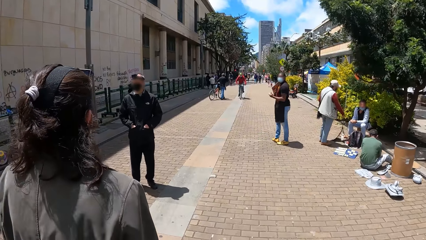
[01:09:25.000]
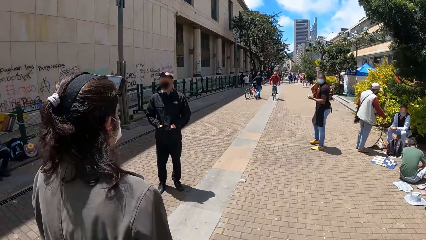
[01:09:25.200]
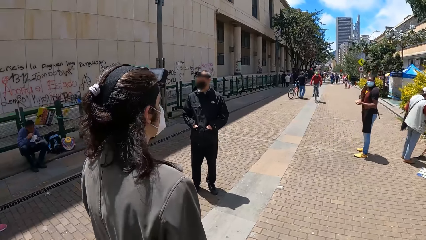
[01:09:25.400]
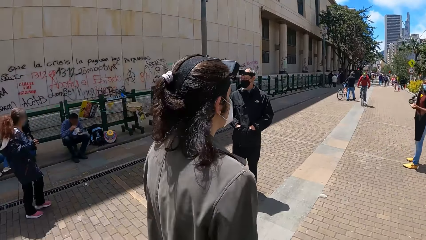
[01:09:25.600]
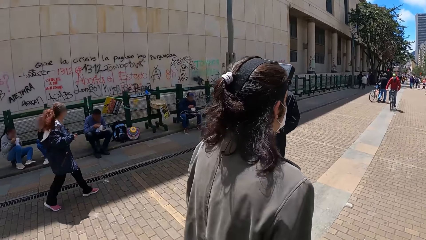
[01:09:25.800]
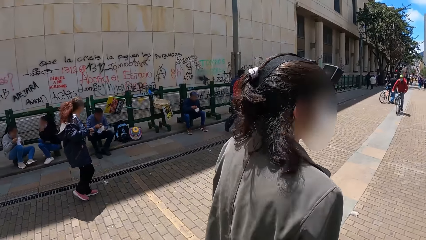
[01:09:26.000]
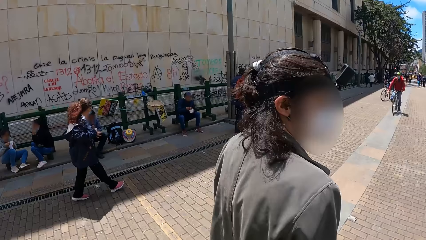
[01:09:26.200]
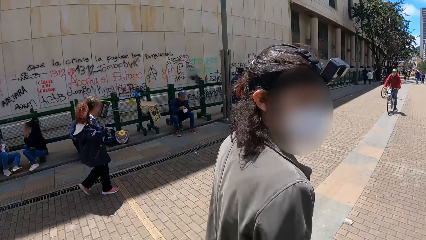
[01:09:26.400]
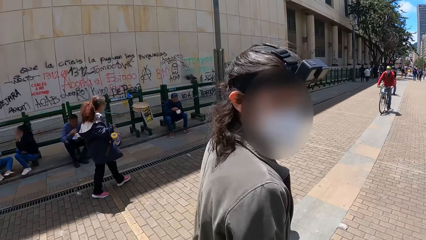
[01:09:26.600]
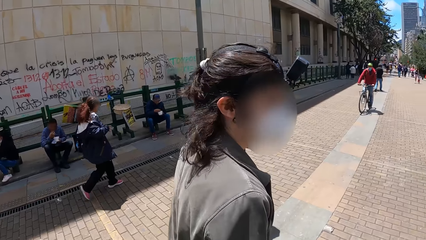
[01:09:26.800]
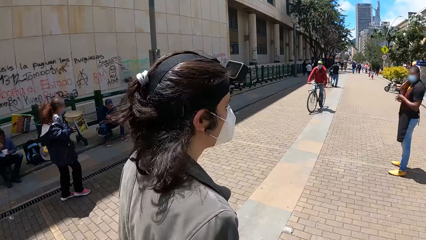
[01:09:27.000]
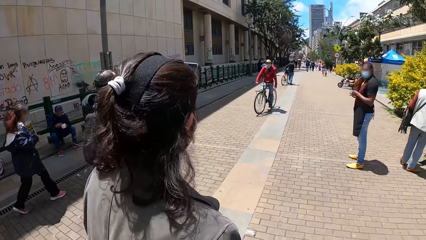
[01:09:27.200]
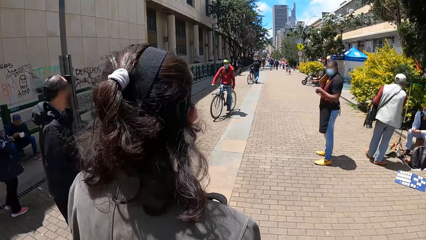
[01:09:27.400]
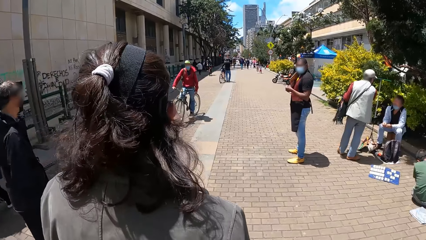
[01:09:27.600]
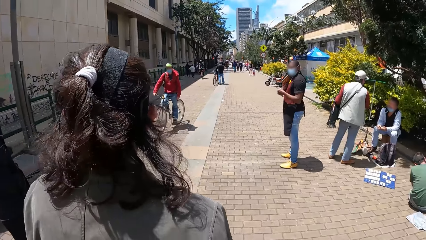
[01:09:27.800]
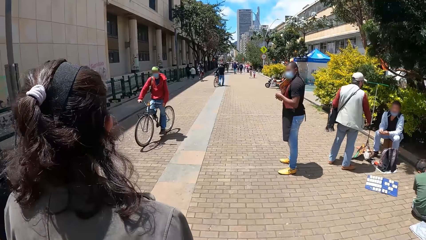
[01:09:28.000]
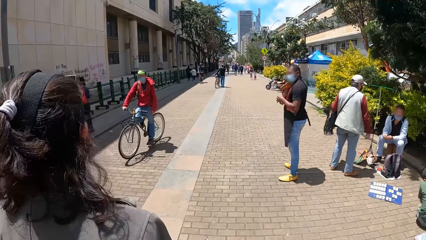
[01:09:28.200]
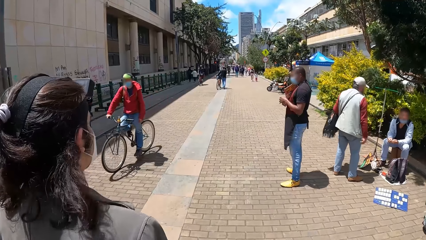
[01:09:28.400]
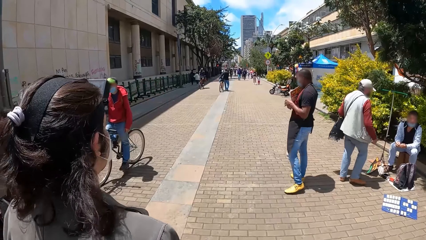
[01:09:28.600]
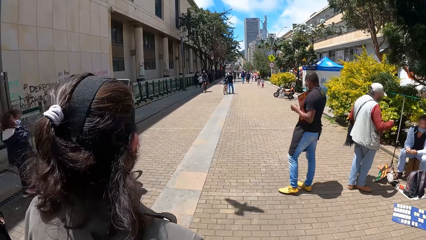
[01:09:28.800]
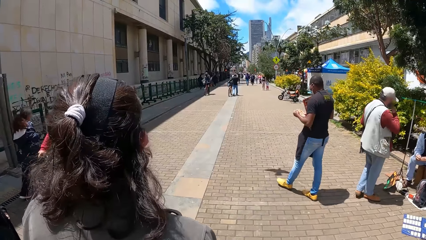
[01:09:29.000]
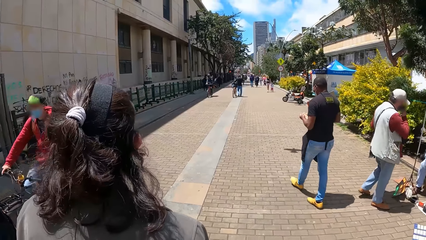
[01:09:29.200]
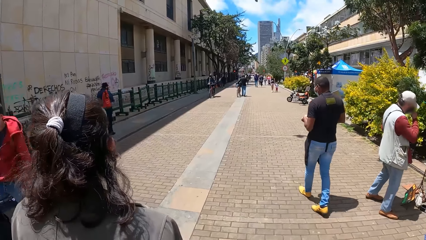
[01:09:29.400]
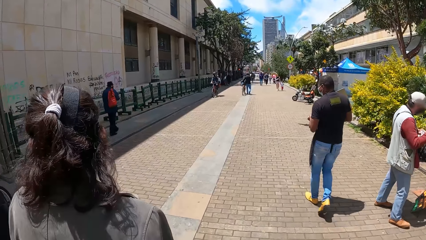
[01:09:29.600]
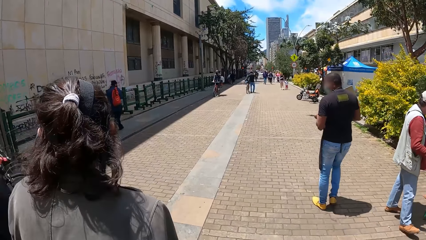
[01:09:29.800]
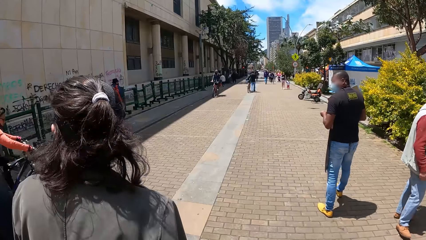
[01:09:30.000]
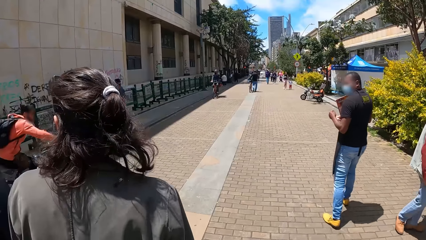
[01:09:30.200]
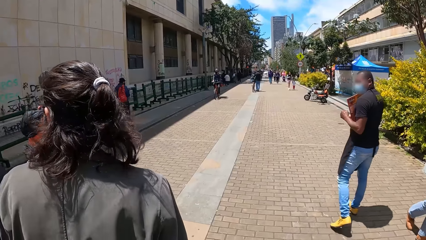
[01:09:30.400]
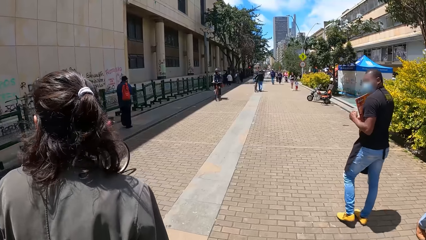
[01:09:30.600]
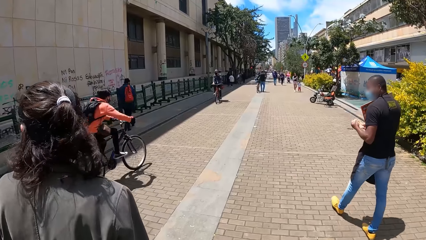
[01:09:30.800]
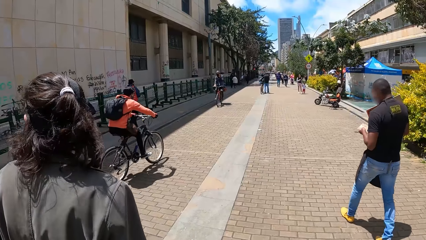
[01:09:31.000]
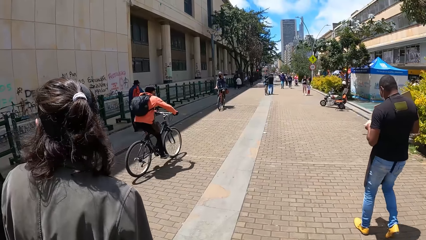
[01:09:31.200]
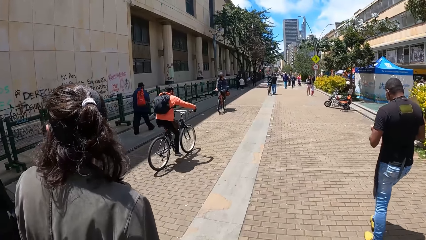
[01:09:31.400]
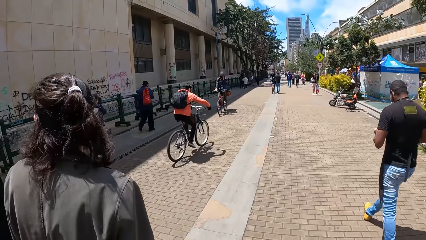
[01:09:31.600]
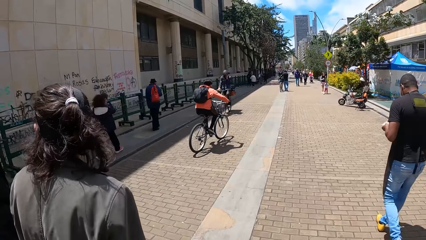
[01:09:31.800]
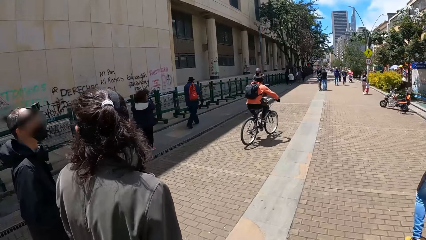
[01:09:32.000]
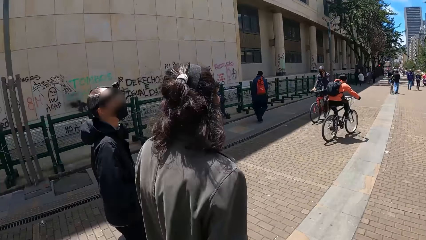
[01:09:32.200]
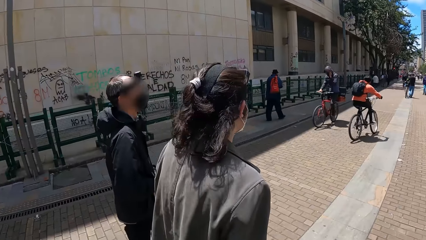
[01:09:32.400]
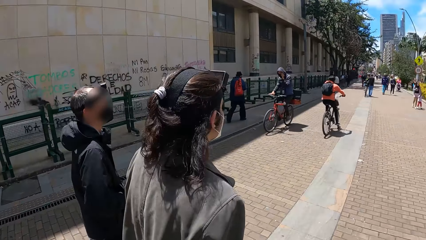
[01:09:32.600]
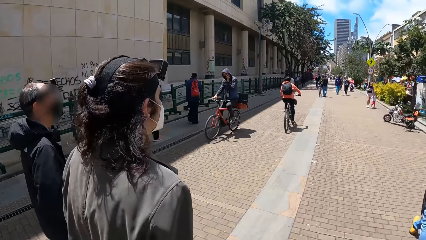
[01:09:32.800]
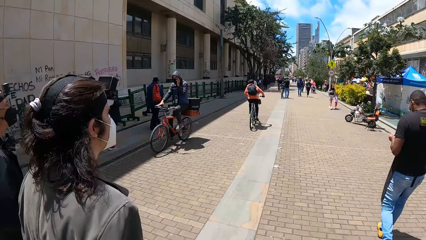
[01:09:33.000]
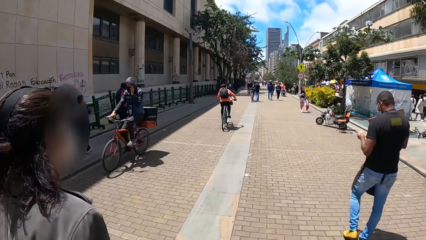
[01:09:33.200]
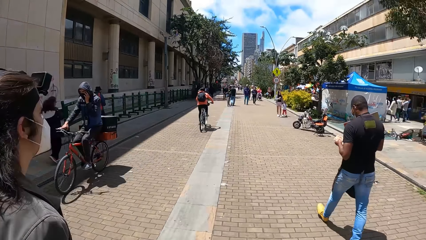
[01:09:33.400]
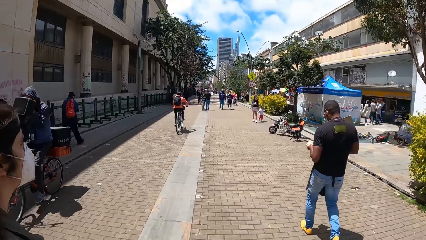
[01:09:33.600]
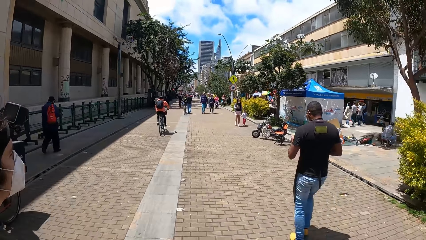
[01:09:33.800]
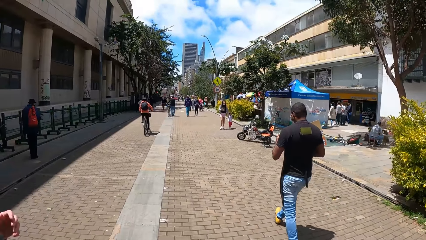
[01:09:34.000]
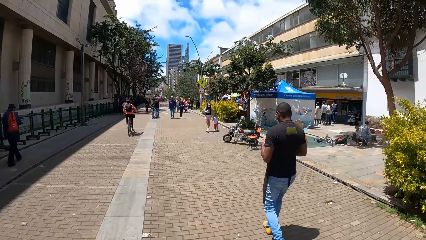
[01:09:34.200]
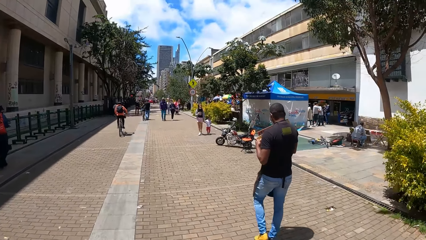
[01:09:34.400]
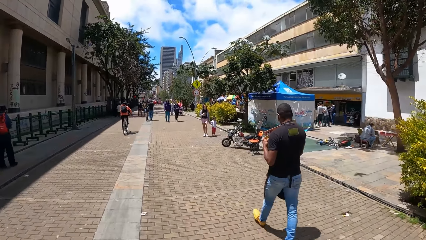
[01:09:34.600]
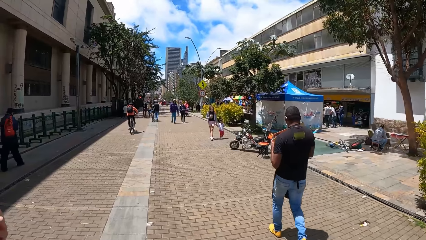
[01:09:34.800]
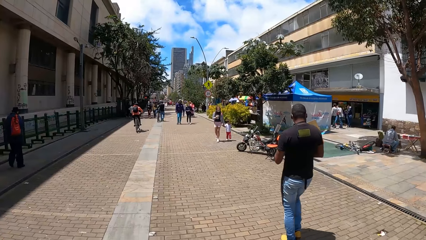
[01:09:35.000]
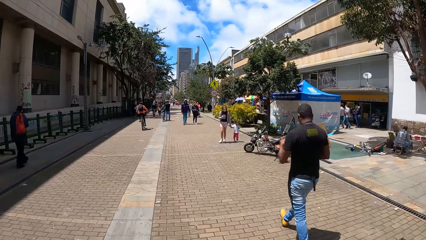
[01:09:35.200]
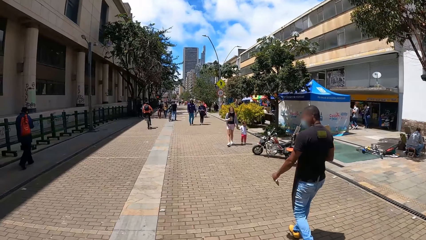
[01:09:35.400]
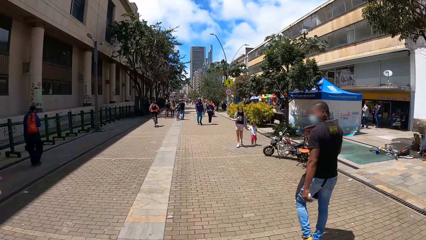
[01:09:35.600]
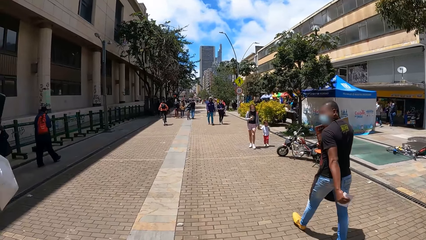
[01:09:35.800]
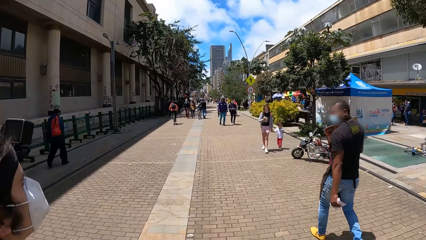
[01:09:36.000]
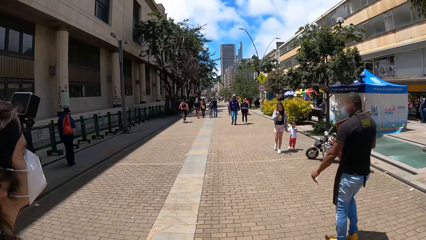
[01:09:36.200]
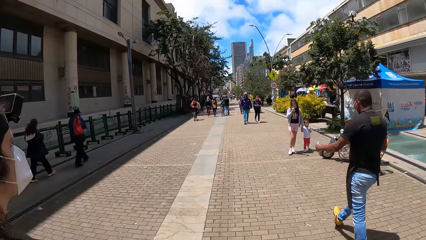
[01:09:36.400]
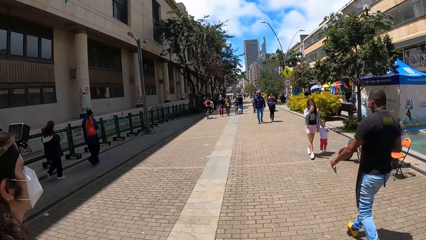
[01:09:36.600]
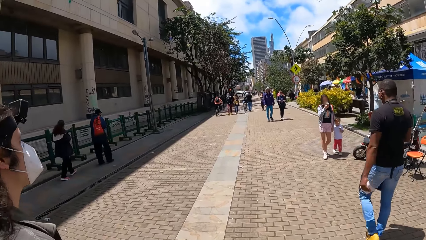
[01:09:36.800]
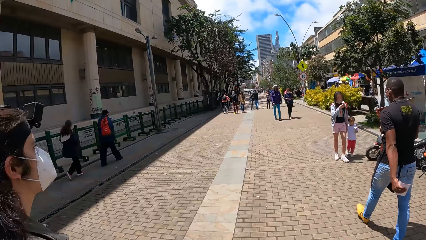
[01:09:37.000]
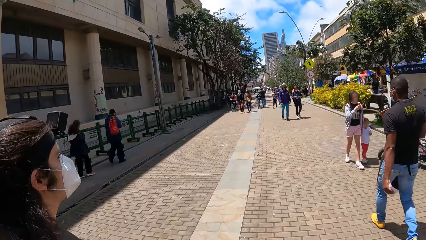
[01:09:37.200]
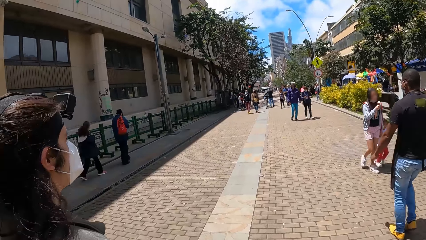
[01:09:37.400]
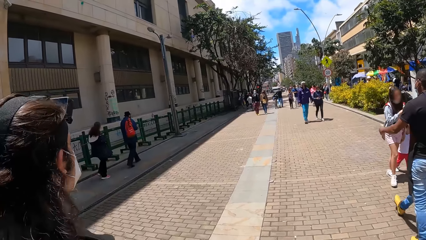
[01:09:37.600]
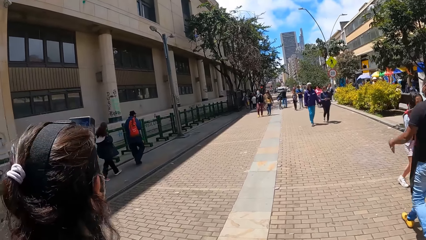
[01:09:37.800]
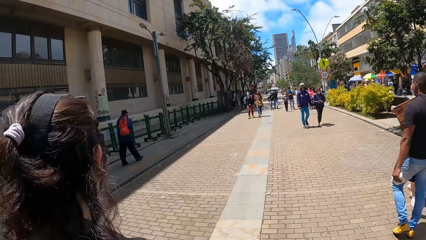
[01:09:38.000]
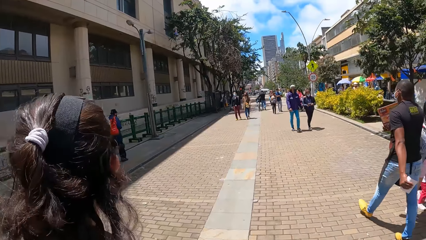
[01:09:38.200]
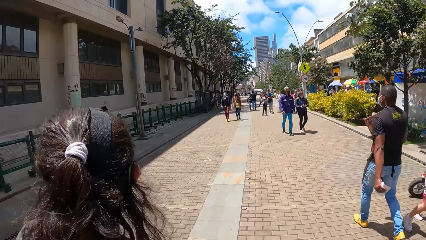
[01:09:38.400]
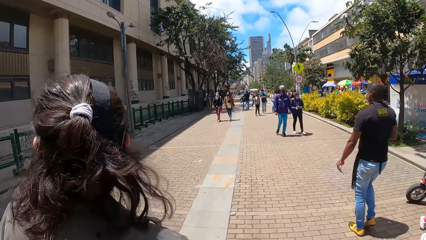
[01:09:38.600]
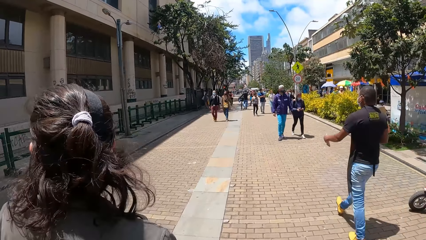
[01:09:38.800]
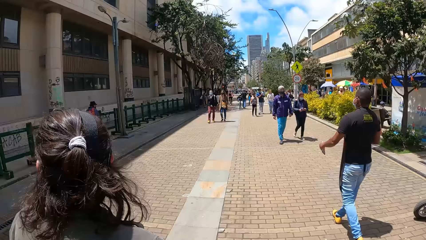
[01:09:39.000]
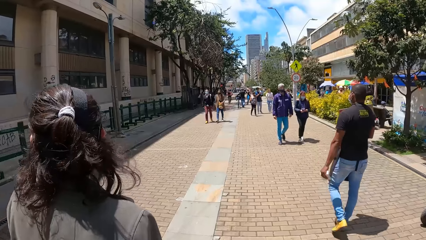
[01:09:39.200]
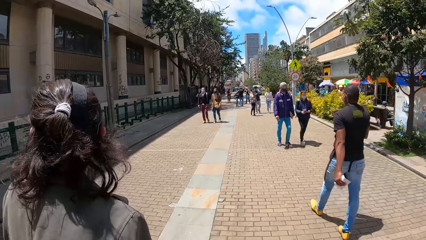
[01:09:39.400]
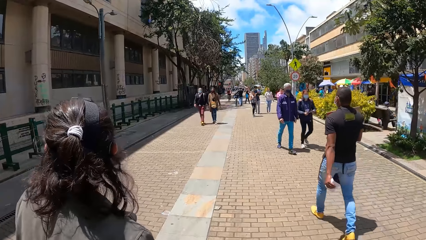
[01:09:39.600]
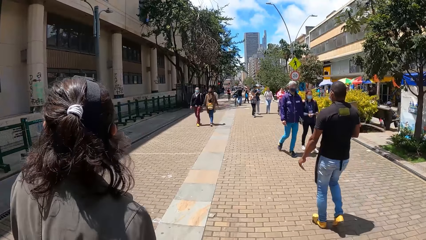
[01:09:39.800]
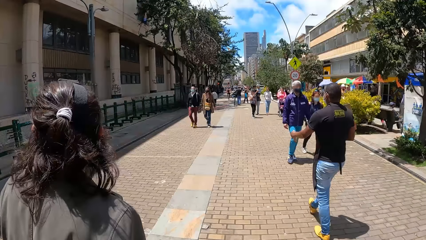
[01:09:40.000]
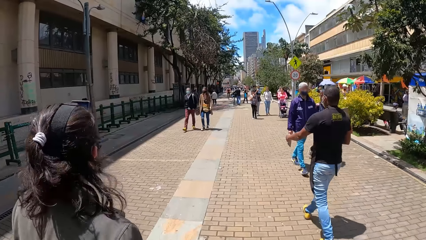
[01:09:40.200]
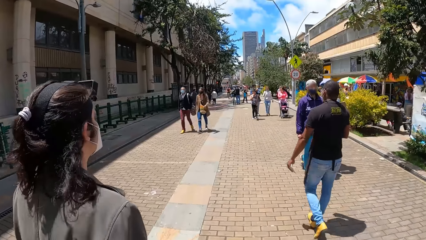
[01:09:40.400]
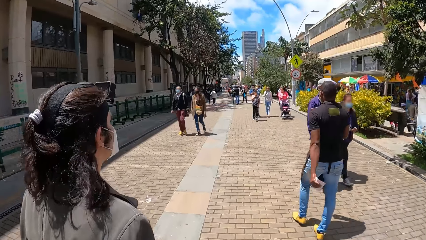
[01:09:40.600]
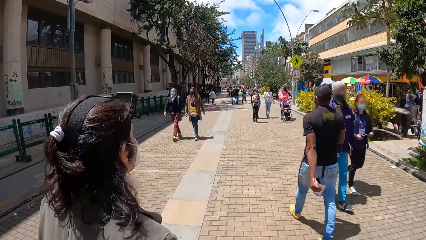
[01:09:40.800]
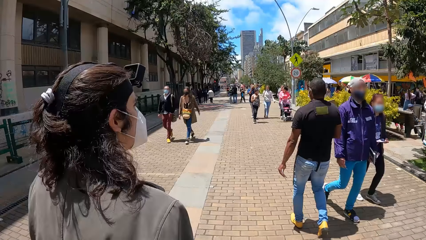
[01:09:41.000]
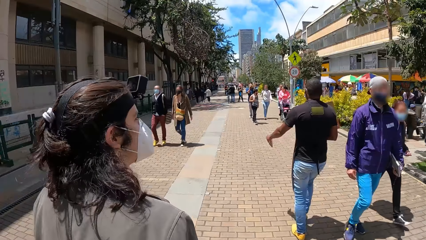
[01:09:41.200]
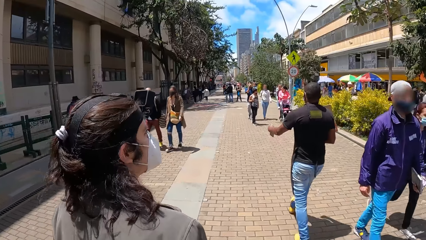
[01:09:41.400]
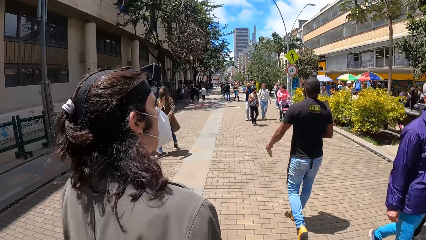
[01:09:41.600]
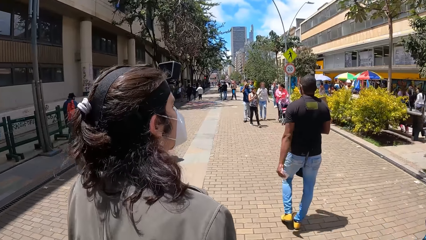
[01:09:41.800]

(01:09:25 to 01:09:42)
A man adjusts the pamphlets with both hands. A cyclist rides past the camera wearer. A woman interacts with another man. Another cyclist rides past the camera wearer.
